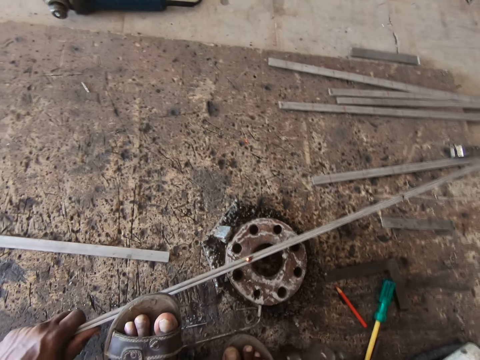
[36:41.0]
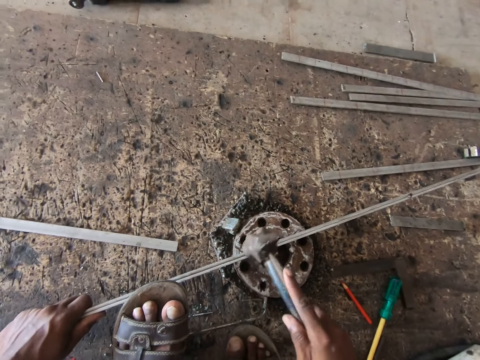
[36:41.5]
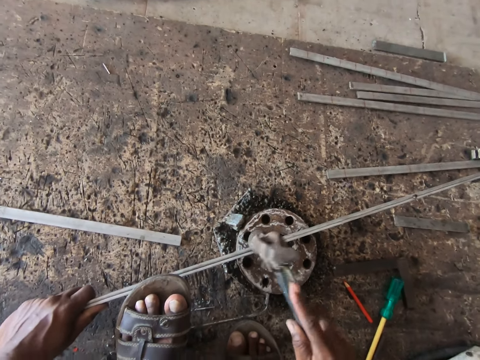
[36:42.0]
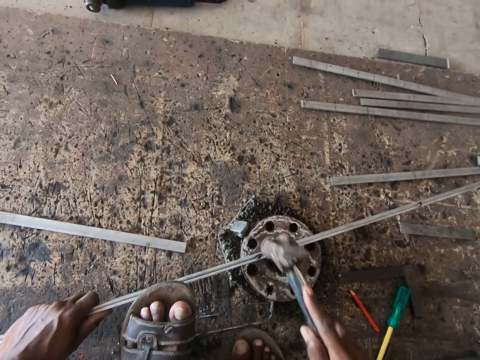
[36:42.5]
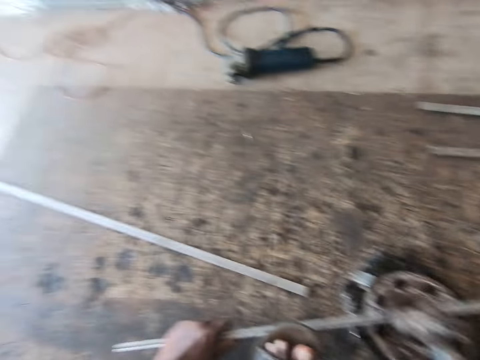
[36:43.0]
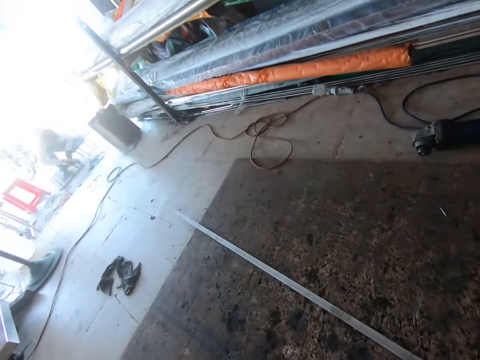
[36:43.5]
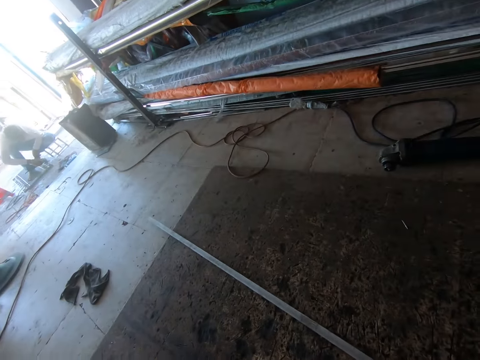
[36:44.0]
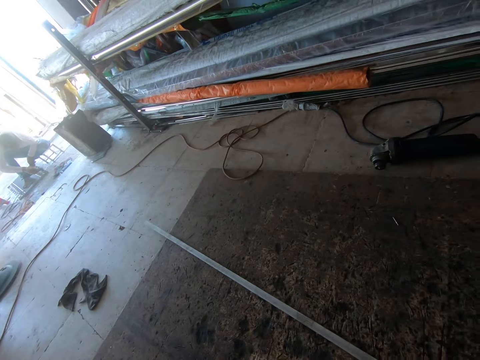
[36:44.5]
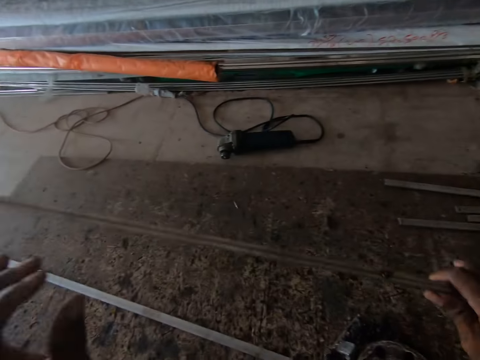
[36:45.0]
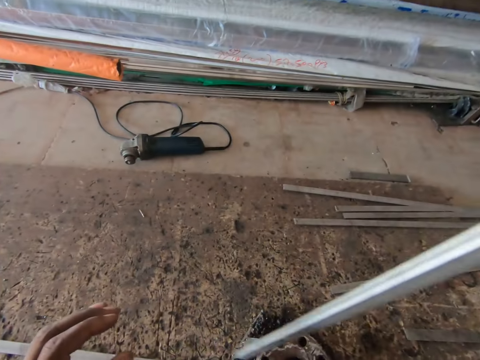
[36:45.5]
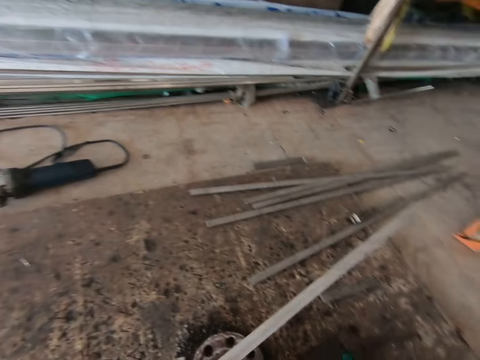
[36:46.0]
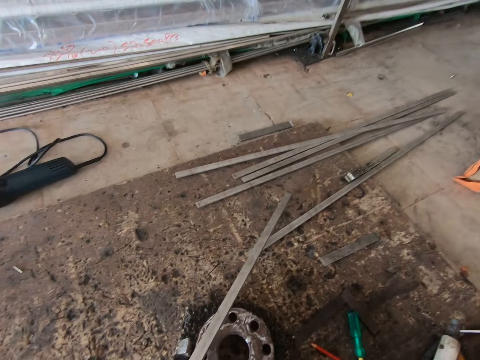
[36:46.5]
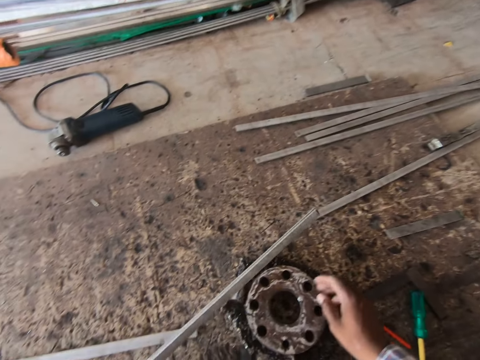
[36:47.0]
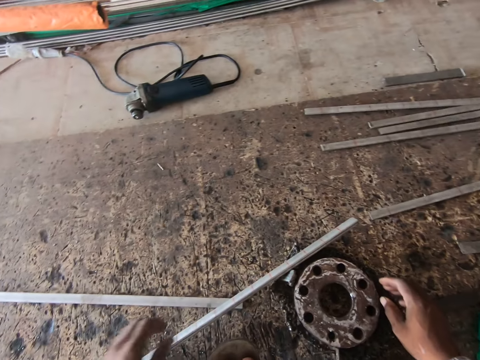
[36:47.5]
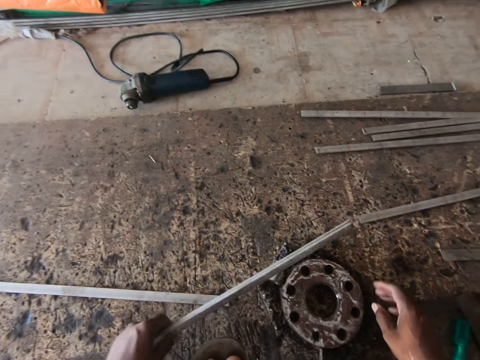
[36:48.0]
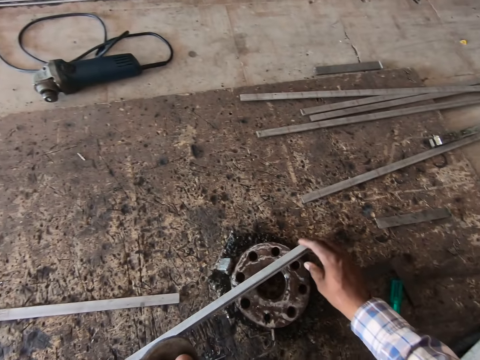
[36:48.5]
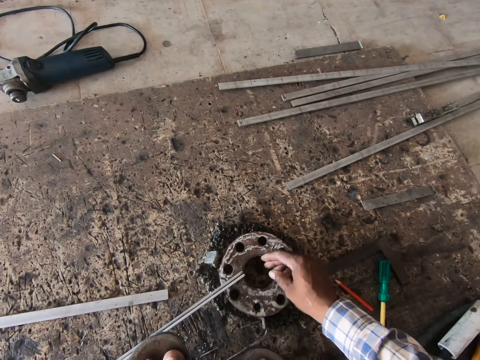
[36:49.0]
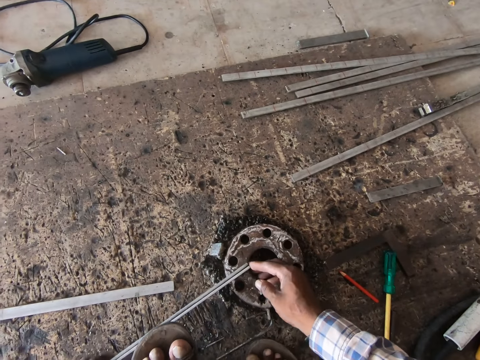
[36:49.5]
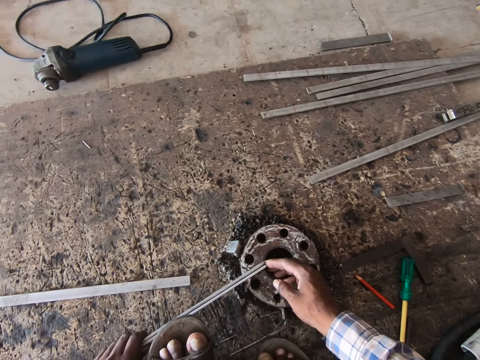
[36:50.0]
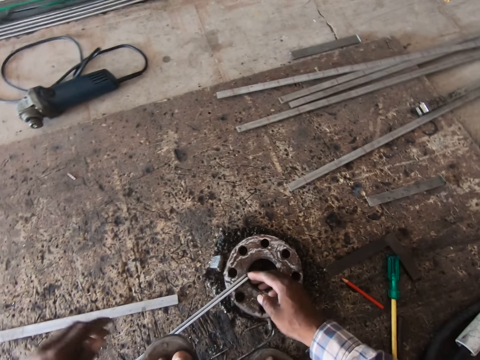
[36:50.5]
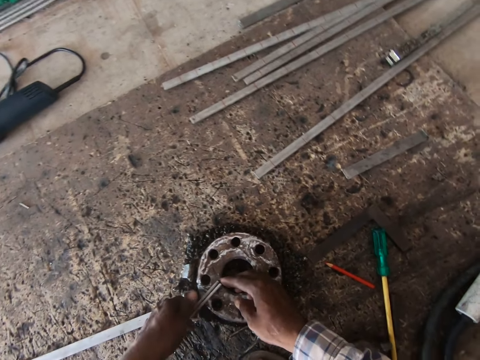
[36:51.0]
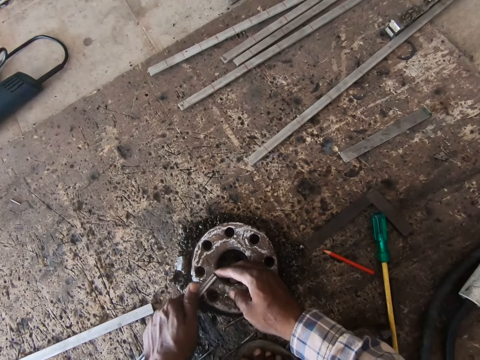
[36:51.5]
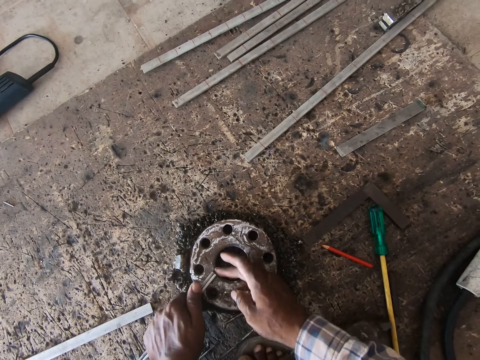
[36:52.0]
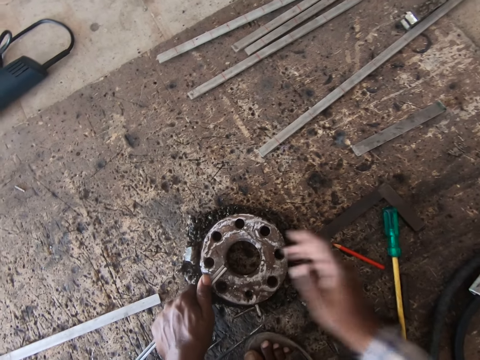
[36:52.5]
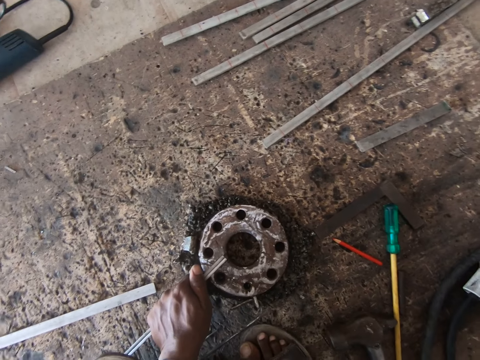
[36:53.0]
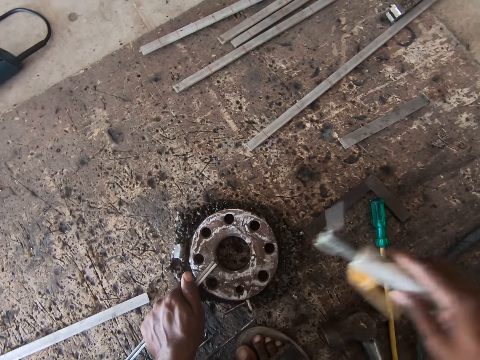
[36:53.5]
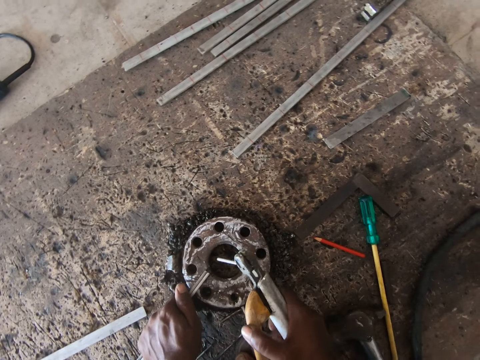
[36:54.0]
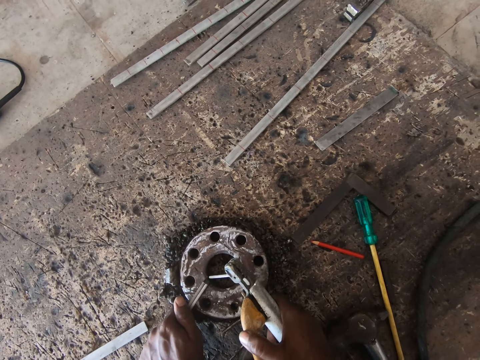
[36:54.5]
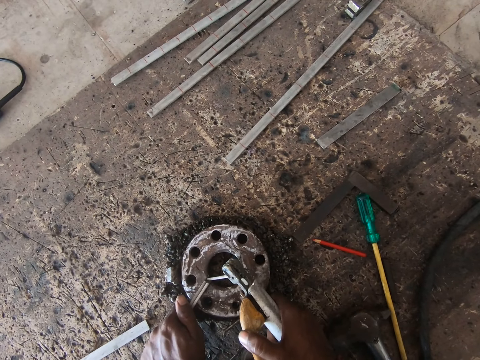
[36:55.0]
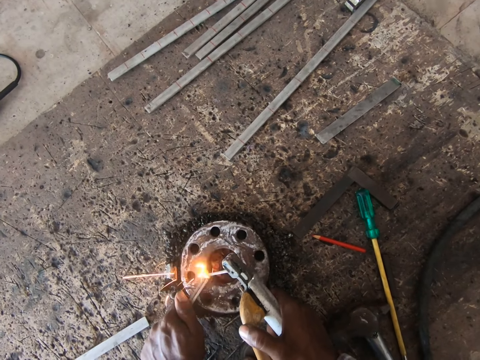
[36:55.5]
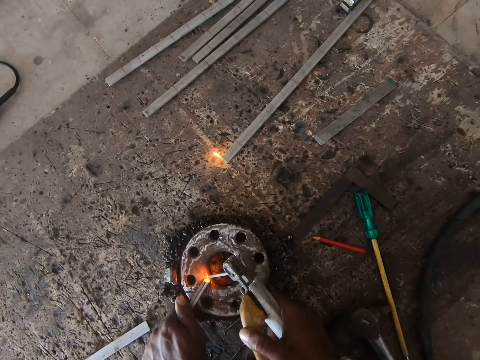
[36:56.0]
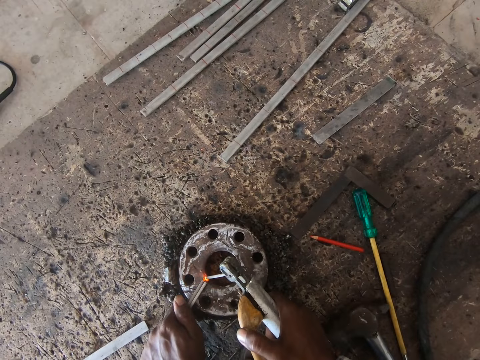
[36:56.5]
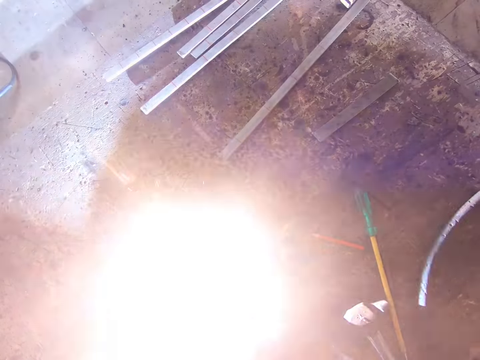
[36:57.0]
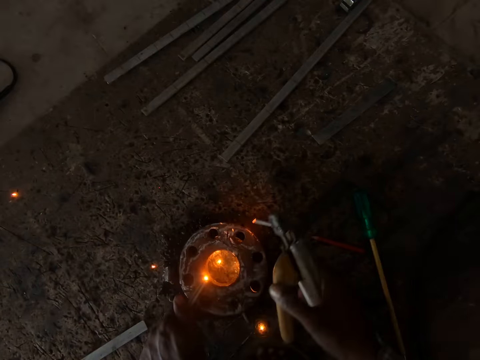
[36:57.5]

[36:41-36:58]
The camera wearer drops the electrode on the board with his right hand. He hits the iron rod with the hammer in his right hand. He passes the iron rod from his right hand to his left hand. He tilts the metal with his hand. He drags the iron rod on the board with his left hand. He drops the iron rod on the board with his left hand. He picks up the iron rod from the board with his left hand. He sets the iron rod on the flange with both hands. He adjusts the metal with both hands. He picks up the electrode from the board with his right hand. He welds the iron rod on the flange with the electrode in his right hand.

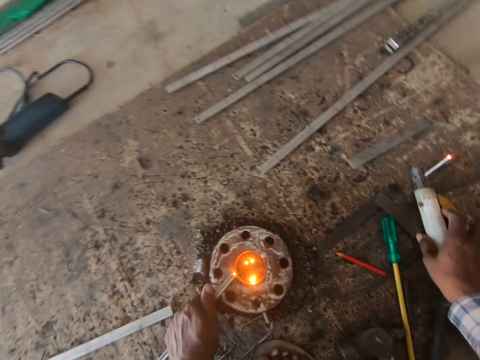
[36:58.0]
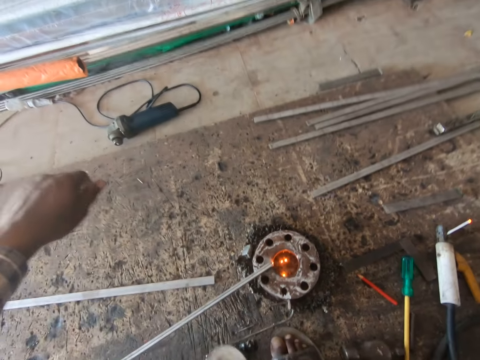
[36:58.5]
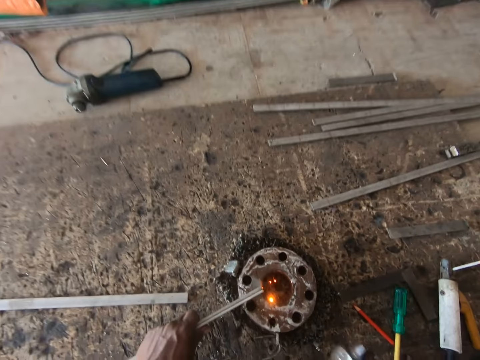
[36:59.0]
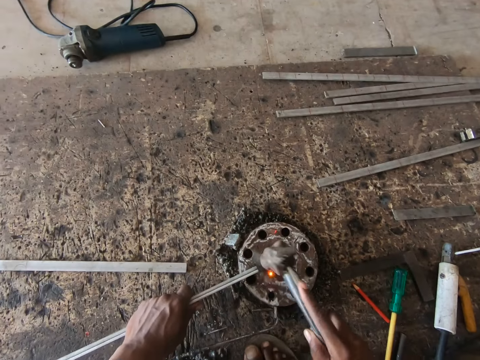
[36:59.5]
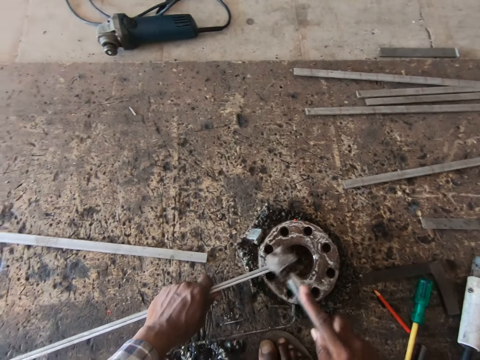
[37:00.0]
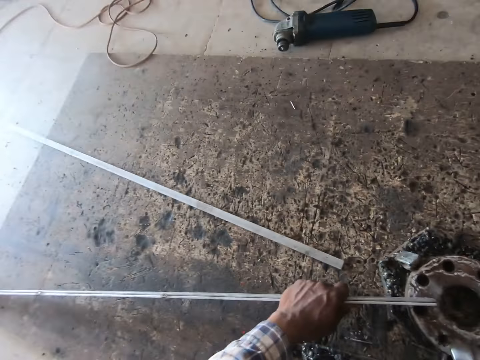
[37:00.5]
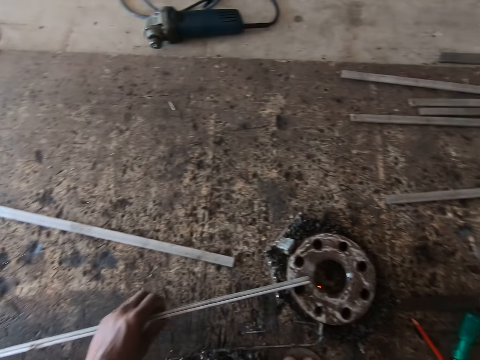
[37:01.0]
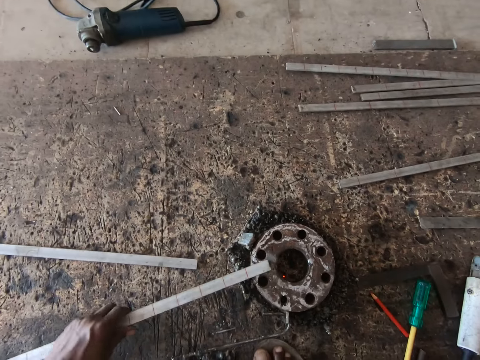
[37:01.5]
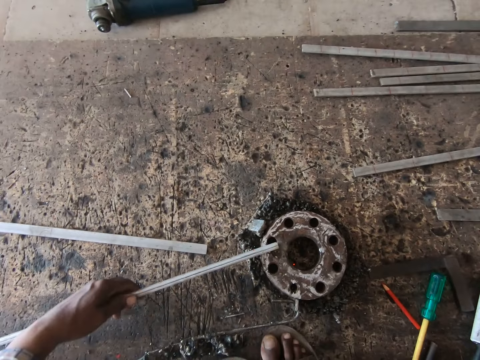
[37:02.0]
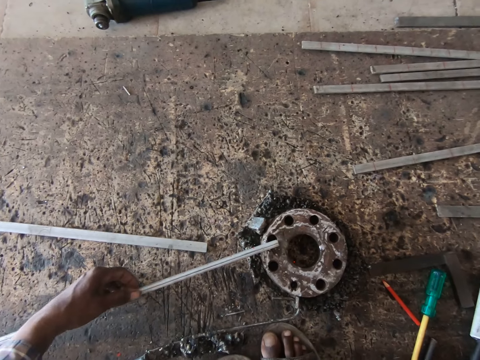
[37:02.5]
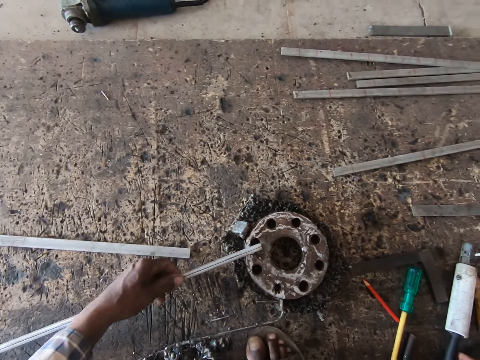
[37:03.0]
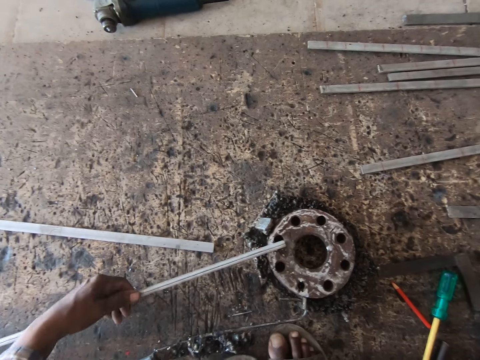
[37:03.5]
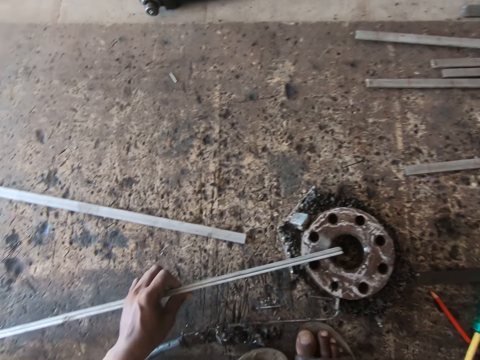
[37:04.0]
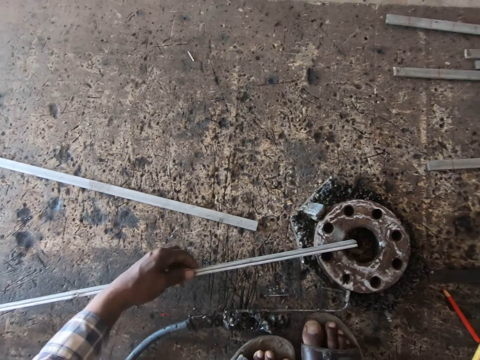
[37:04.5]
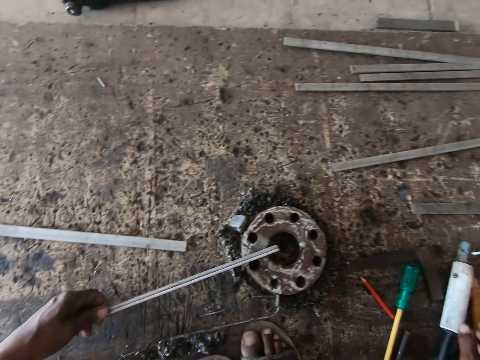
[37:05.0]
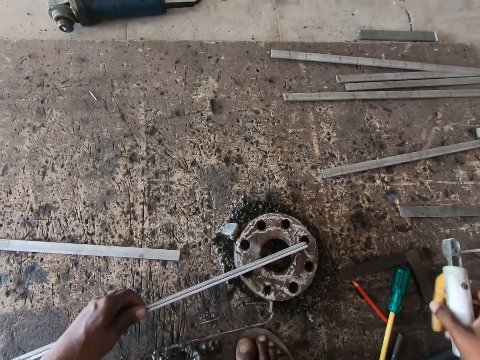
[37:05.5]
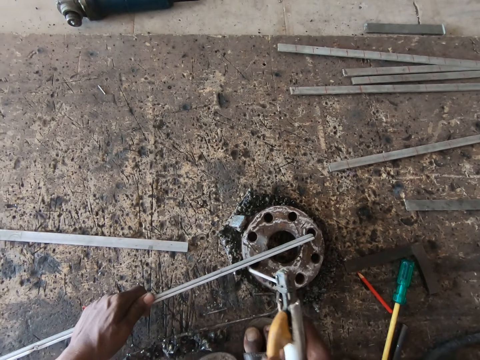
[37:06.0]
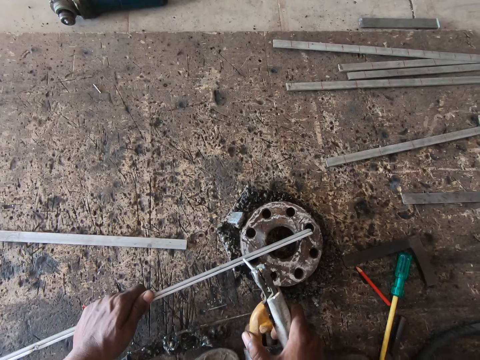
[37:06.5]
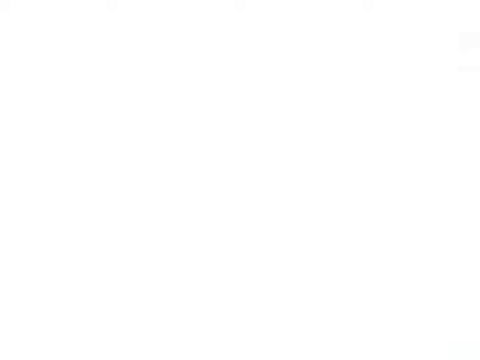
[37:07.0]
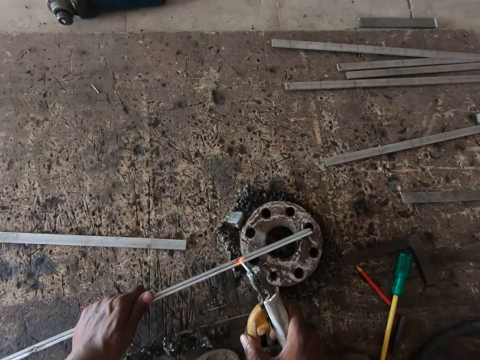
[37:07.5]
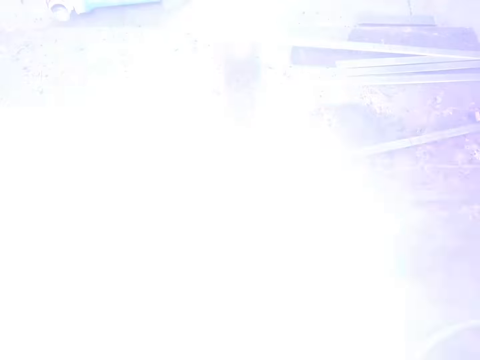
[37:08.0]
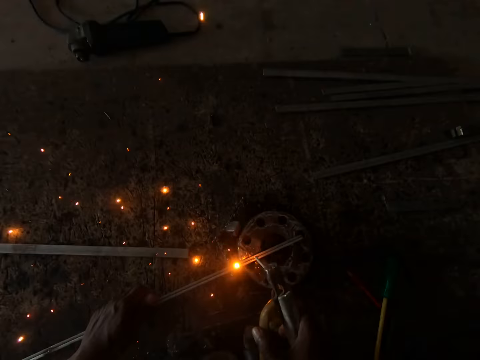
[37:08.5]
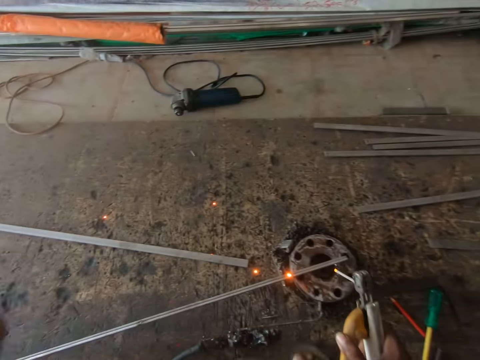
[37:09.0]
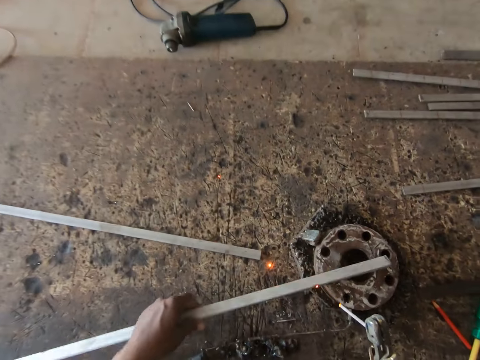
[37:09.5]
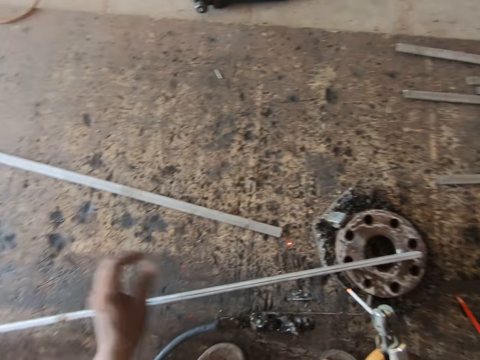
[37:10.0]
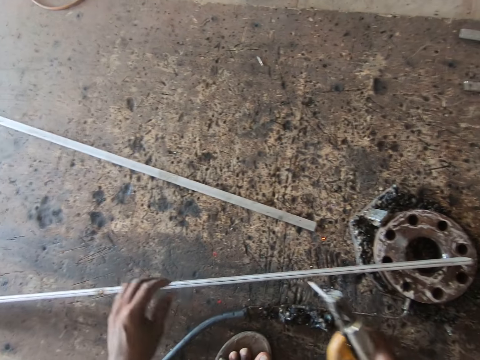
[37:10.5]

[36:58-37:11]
The camera wearer drops the electrode on the board with his right hand. He holds the iron rod on the flange with his left hand. He hits the iron rod with the hammer in his right hand. He drops the hammer on the board with his right hand. He adjusts the metal with his hand. He picks up the electrode from the board with his right hand. He welds the iron rod on the flange with the electrode in his right hand. He holds the iron rod on the flange with his left hand. He adjusts the metal with his hand.
